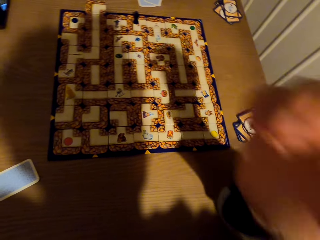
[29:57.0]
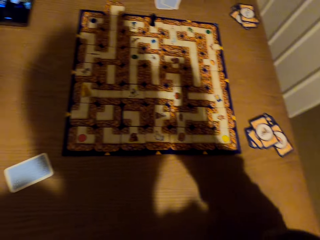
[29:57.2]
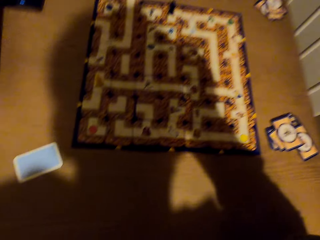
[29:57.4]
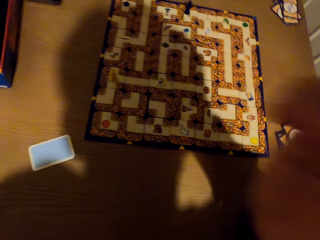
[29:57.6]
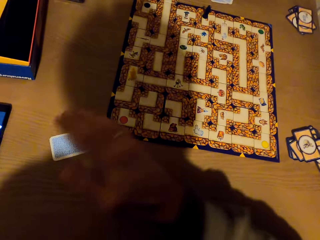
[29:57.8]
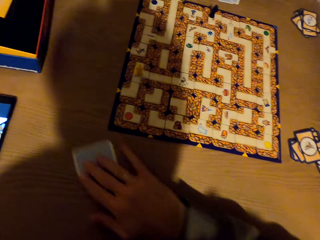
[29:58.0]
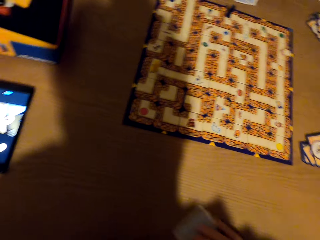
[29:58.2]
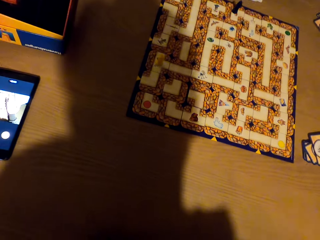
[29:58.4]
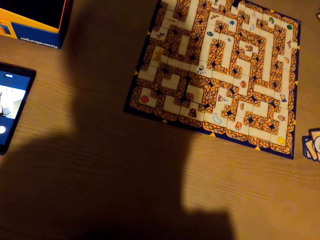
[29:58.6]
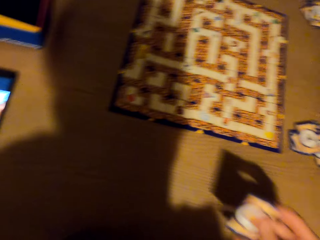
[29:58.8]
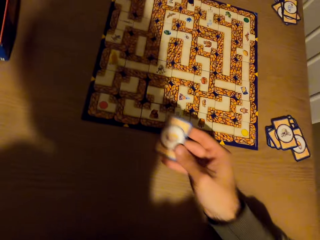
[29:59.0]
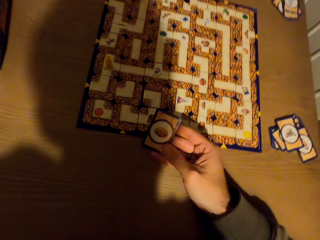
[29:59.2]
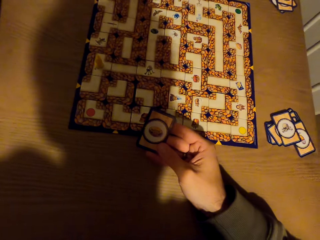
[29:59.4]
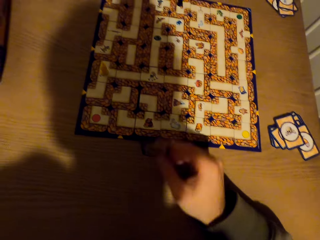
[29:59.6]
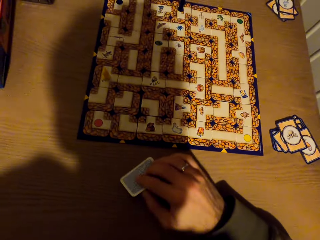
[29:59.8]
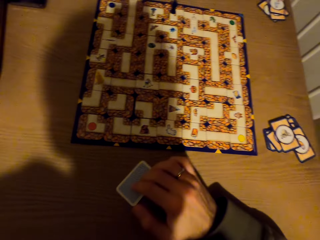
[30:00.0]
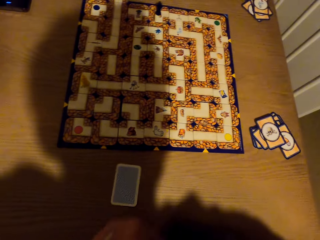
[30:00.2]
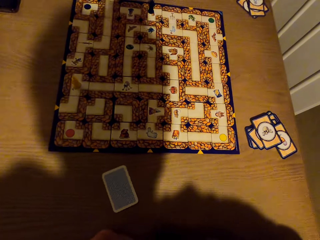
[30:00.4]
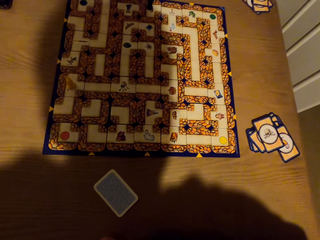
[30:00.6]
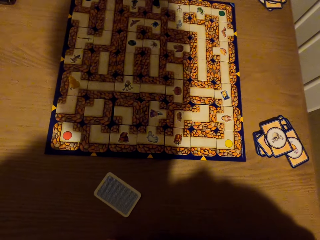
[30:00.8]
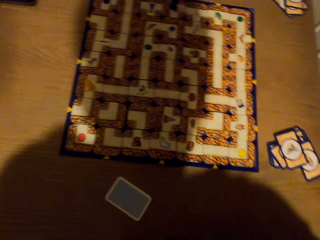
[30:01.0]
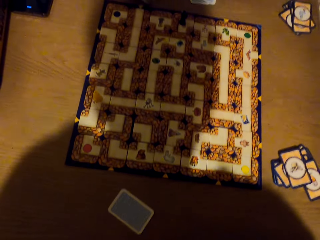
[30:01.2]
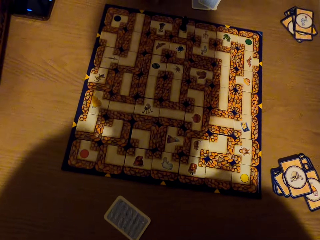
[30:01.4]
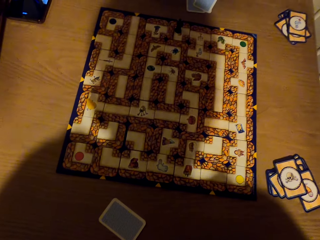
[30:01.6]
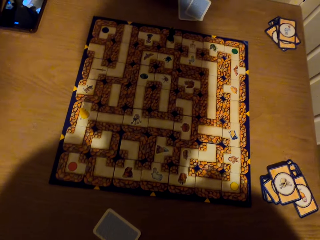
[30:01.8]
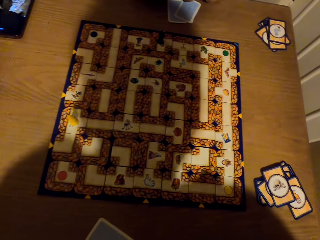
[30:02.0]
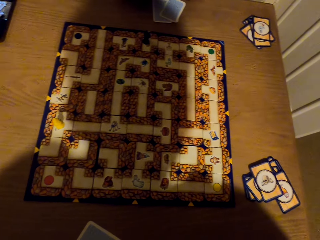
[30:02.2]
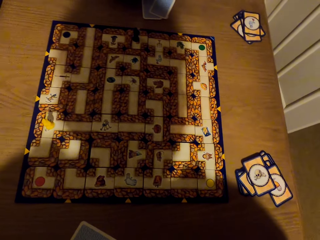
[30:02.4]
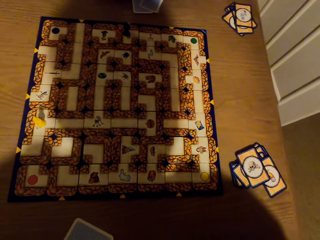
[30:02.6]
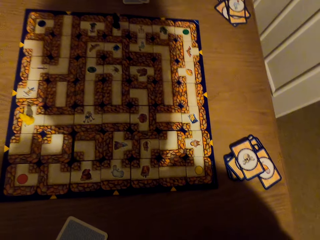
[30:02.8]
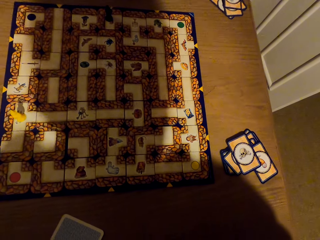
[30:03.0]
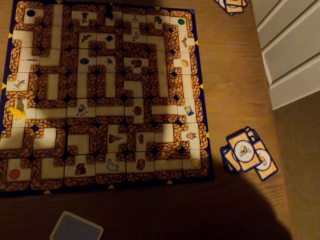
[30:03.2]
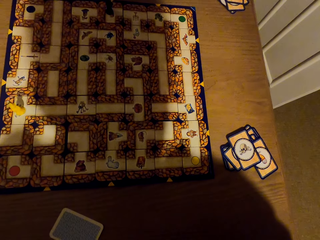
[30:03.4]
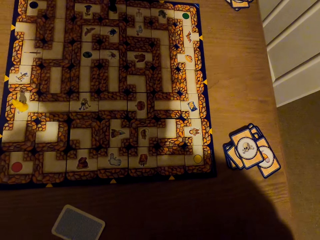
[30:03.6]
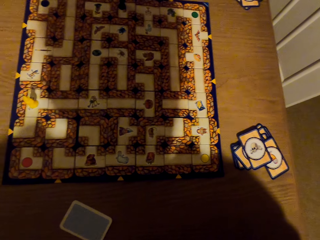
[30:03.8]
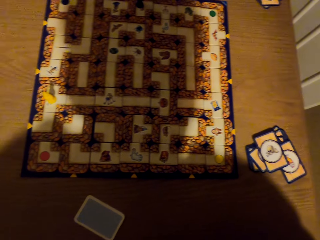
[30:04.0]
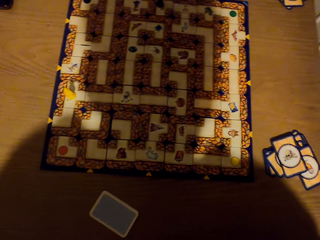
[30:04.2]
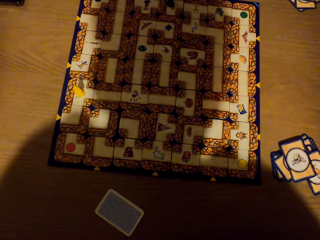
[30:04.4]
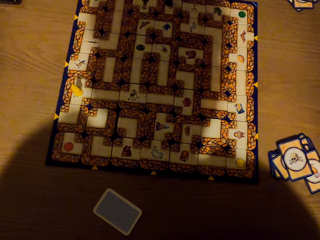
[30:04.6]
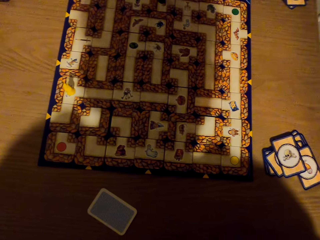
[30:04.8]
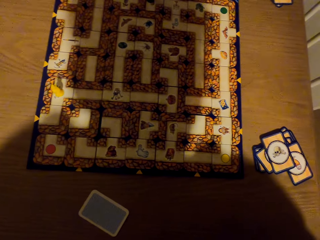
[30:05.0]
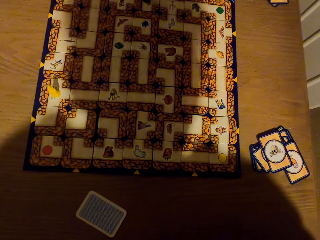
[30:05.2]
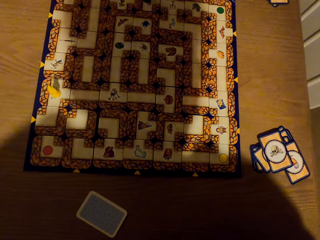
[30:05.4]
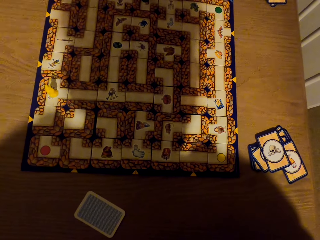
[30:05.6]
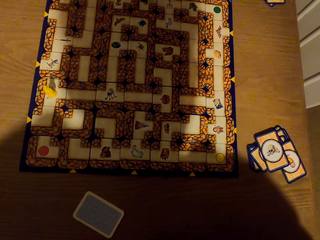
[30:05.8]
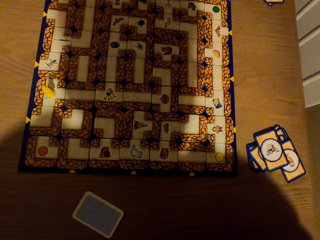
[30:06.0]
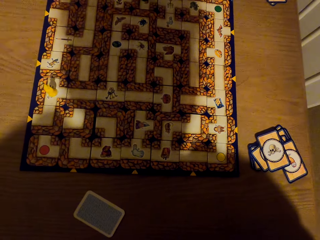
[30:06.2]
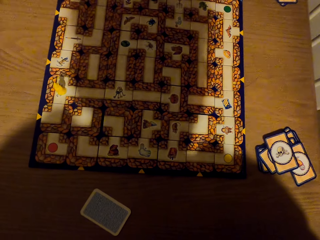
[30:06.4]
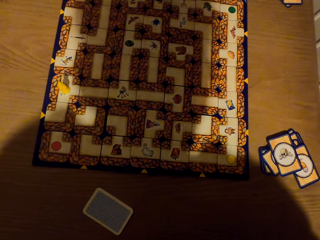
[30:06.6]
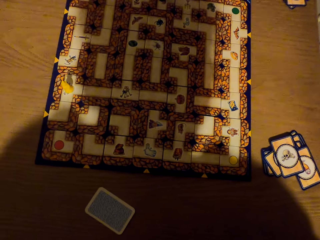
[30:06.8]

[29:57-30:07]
The camera wearer stares at the labyrinth board game. They pick the card from the table with the right hand. They stare at the card. They drop the card on the table with the right hand. They stare at the labyrinth board game.

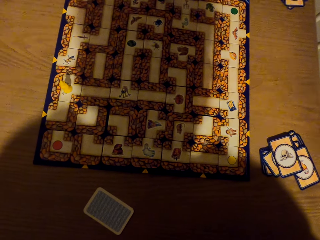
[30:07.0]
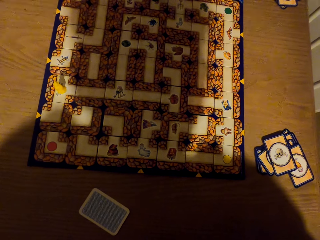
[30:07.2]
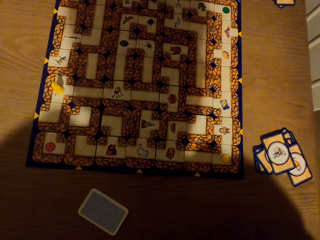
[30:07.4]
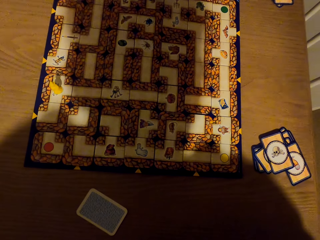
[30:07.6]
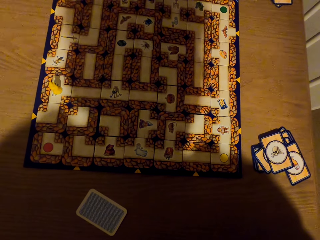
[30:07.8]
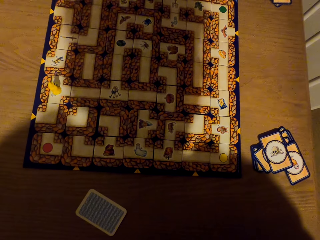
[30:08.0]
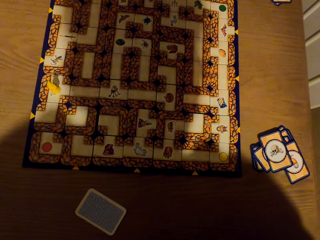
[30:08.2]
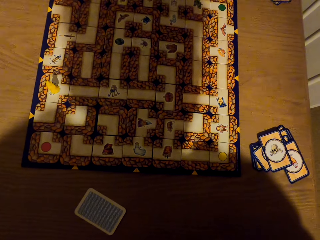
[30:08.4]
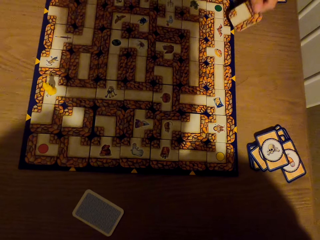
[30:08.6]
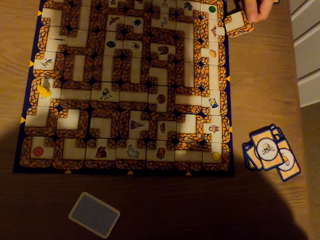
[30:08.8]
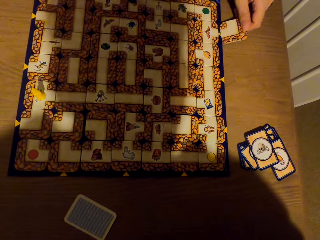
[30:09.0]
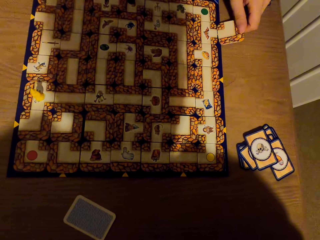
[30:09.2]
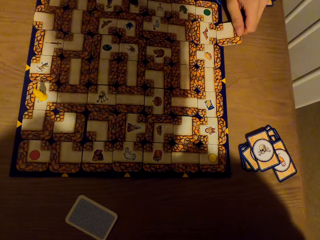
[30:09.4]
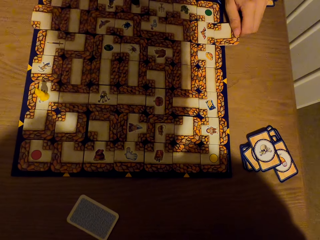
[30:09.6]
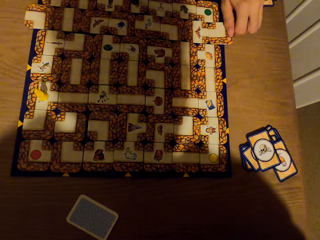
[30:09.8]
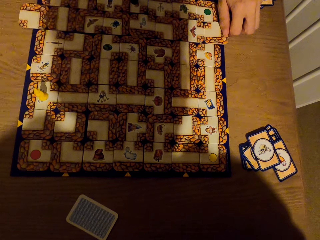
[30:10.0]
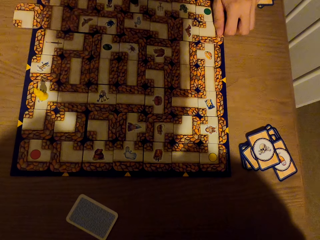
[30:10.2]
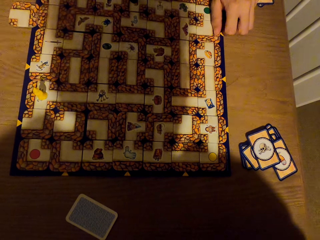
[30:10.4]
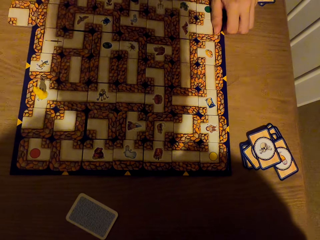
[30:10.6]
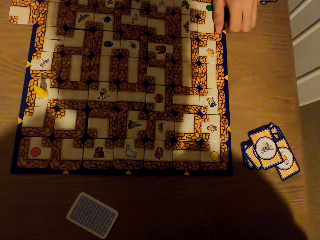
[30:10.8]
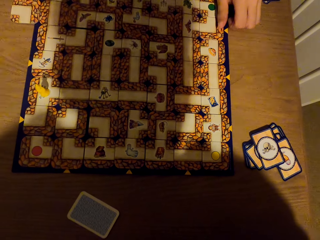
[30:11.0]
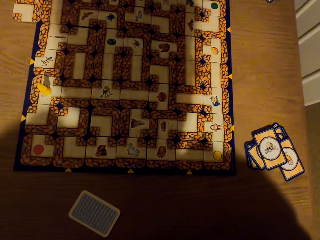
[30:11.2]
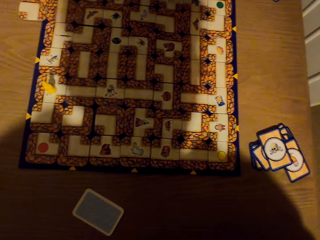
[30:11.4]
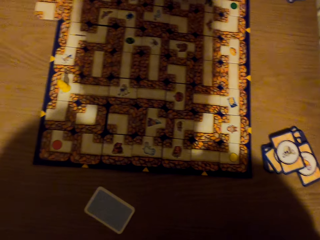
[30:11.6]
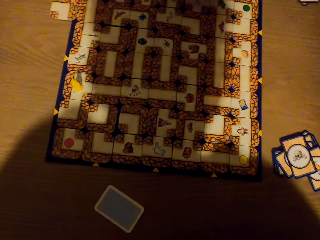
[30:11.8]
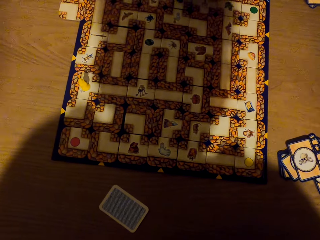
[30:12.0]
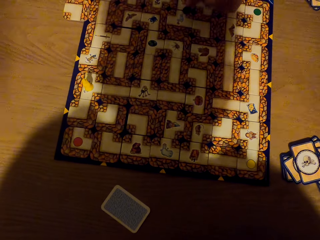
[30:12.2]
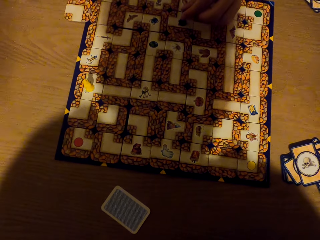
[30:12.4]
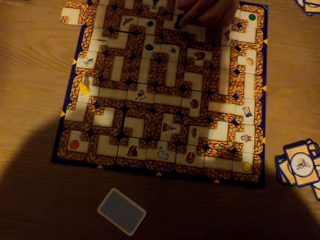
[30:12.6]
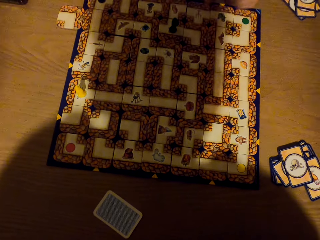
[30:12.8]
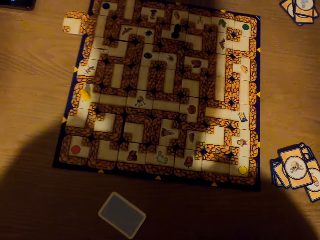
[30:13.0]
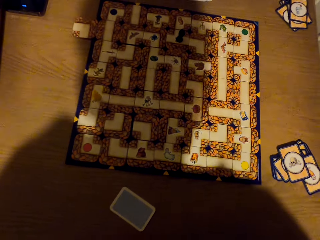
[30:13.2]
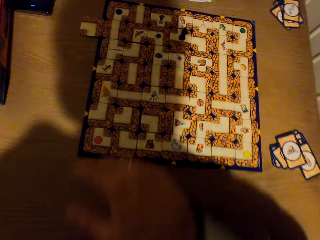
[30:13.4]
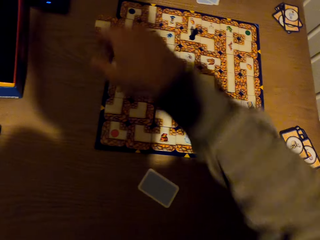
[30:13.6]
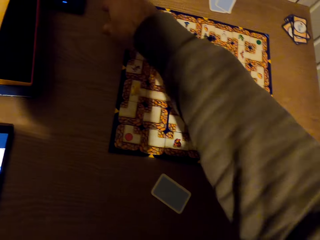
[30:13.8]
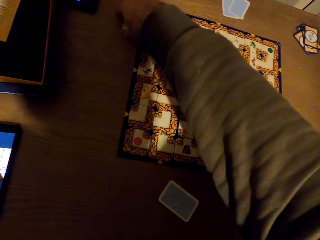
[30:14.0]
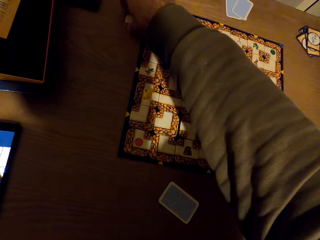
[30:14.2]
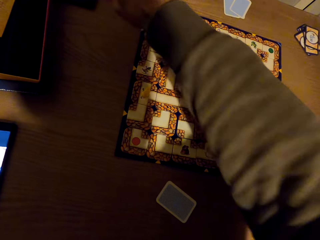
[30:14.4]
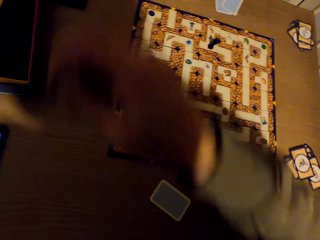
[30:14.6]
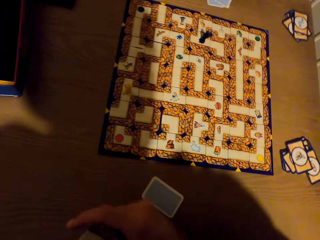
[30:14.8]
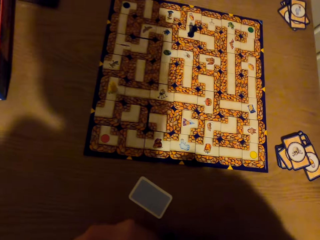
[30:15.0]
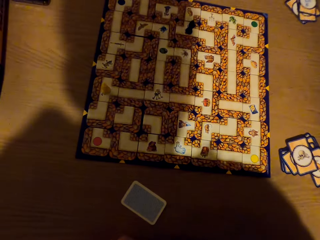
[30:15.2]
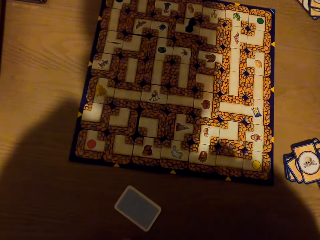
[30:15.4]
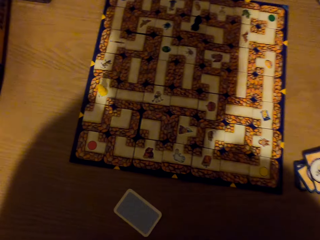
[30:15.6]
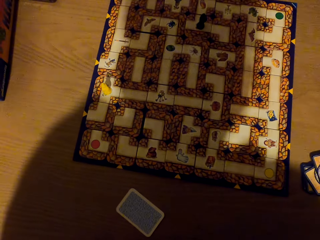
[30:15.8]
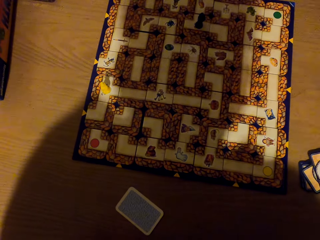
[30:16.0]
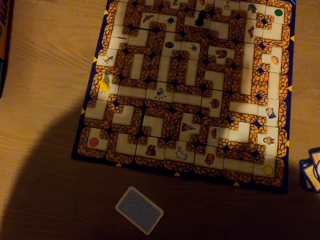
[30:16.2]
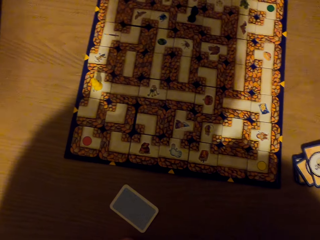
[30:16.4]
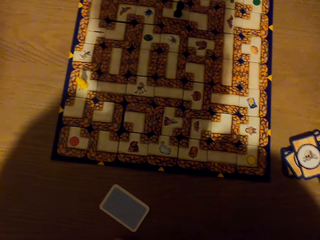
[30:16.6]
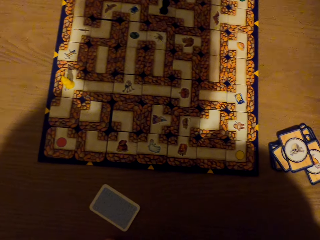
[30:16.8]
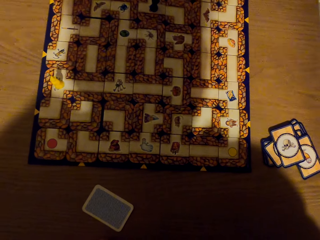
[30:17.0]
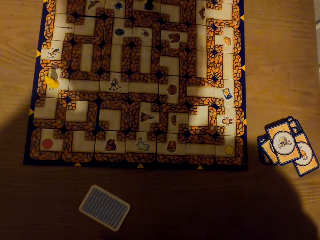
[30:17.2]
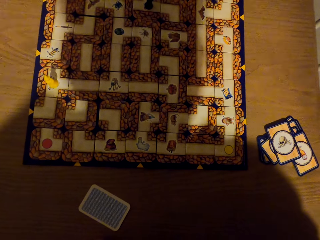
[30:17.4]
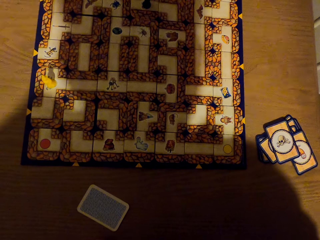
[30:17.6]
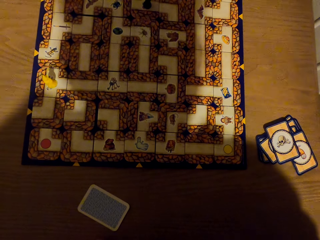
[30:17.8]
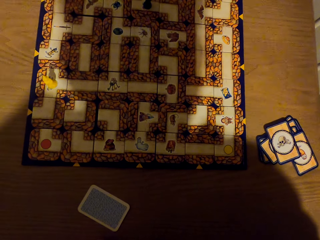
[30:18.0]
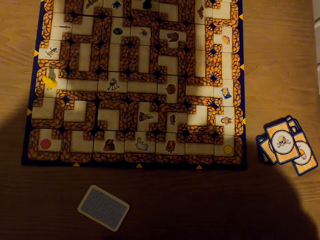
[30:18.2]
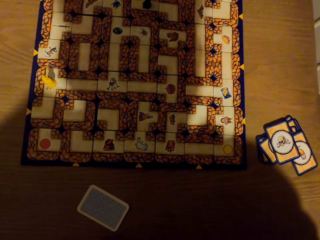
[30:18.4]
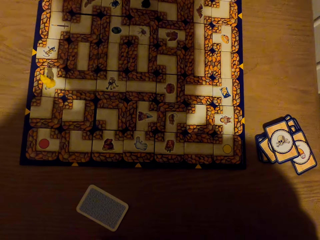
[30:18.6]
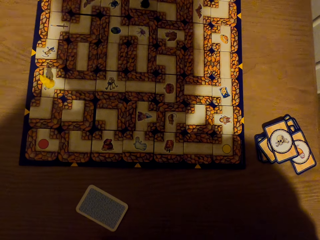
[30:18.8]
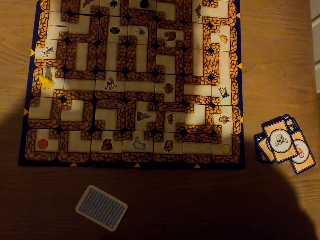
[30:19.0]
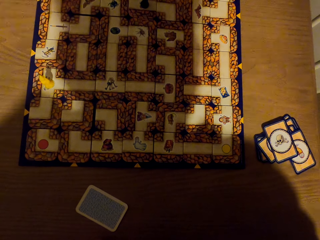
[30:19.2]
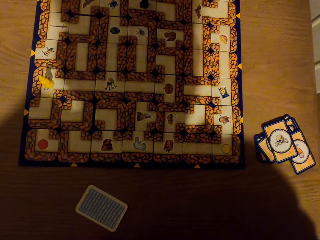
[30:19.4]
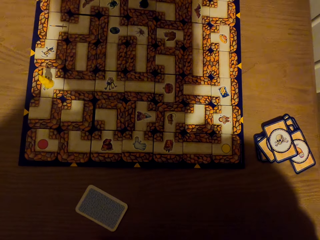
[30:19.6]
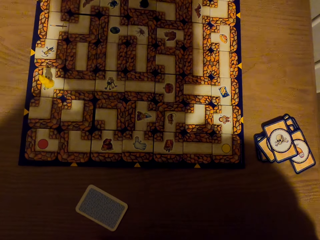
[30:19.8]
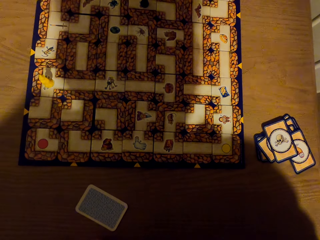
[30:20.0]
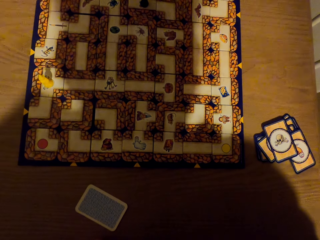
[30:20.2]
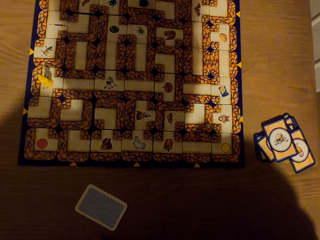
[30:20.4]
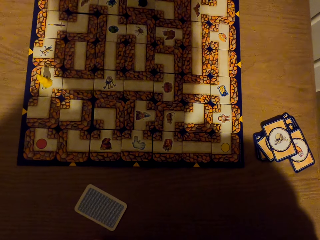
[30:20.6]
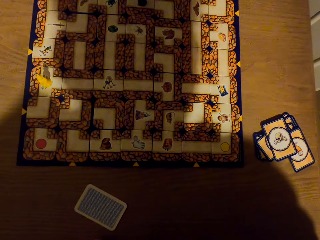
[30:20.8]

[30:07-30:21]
A lady slides a tile on the labyrinth board game. She places the card on the labyrinth board with the left hand. She picks the token and places the token on the labyrinth board game. She stares at the labyrinth board game. The camera wearer picks the card from the labyrinth board with the right hand. They stare at the labyrinth board game.
